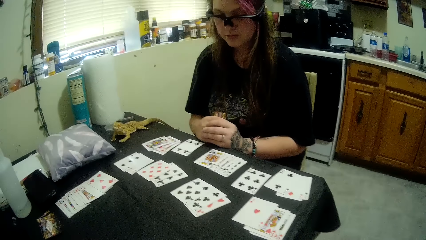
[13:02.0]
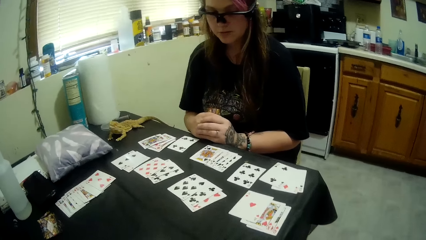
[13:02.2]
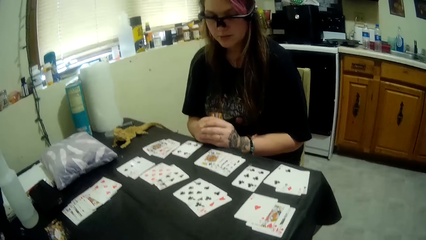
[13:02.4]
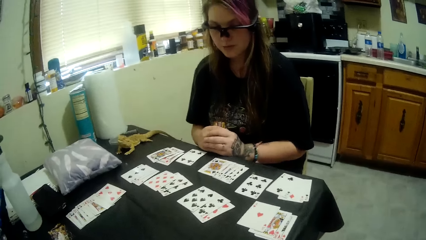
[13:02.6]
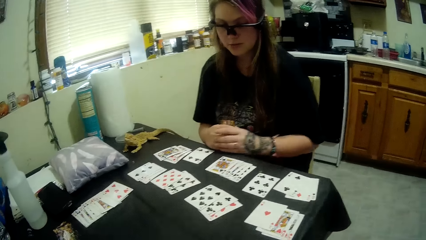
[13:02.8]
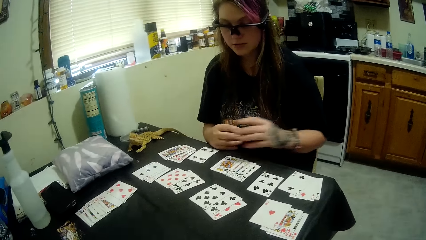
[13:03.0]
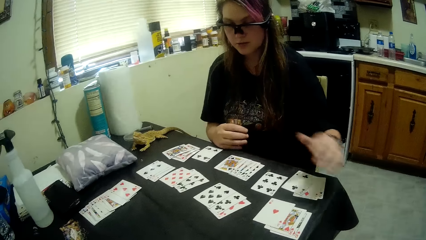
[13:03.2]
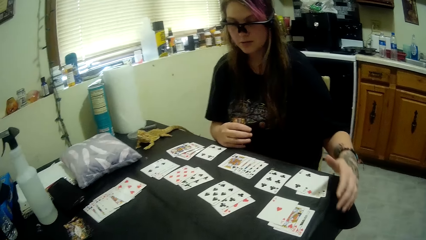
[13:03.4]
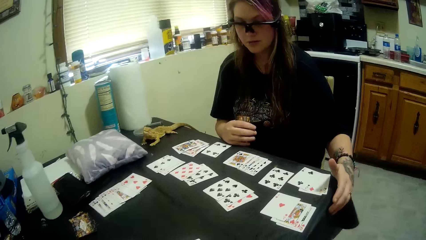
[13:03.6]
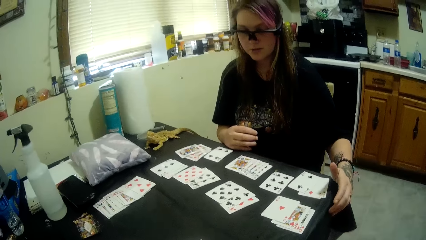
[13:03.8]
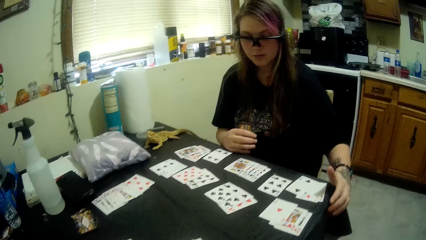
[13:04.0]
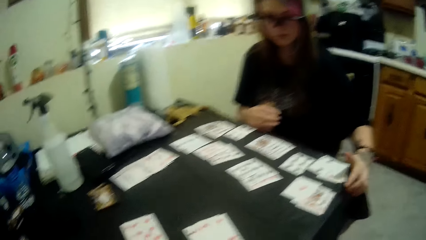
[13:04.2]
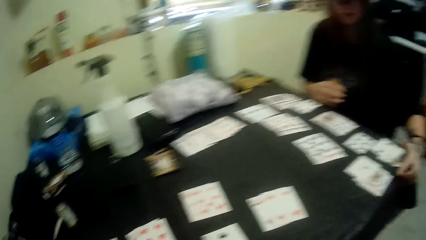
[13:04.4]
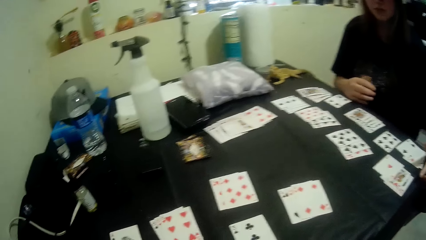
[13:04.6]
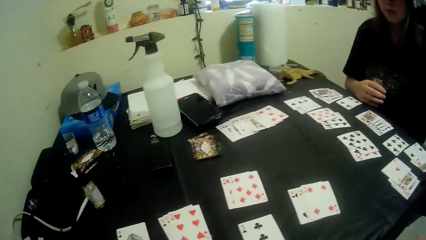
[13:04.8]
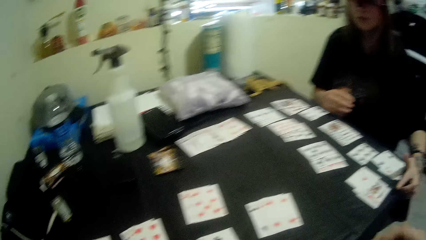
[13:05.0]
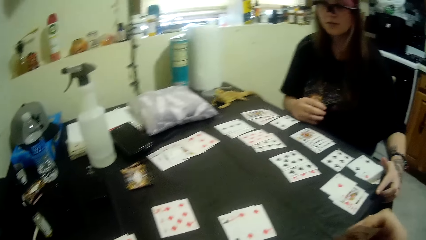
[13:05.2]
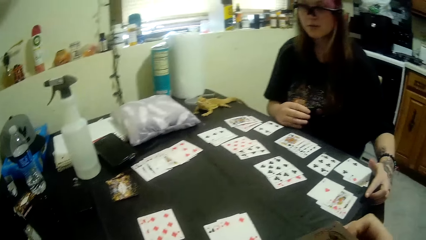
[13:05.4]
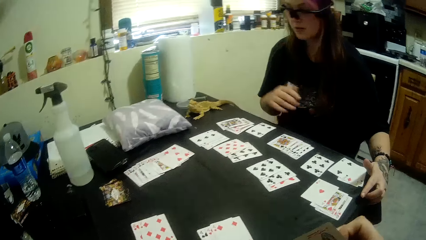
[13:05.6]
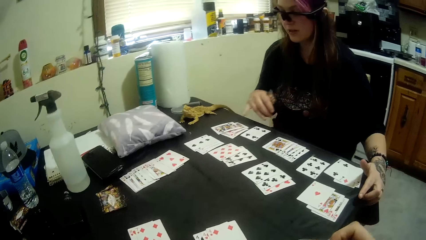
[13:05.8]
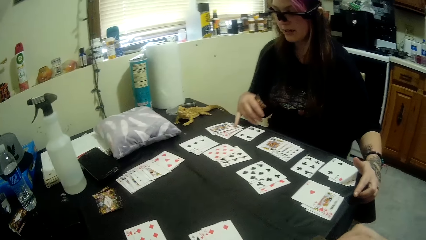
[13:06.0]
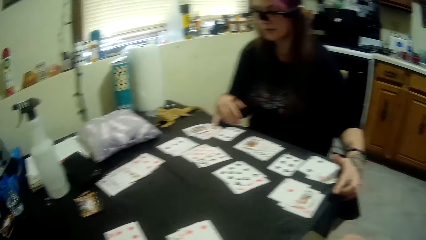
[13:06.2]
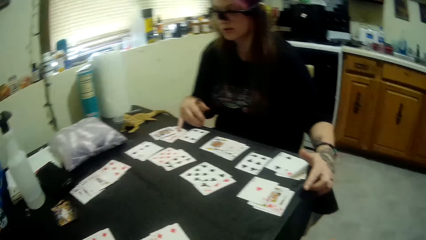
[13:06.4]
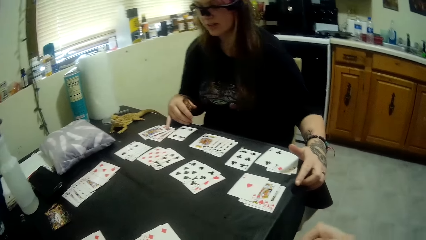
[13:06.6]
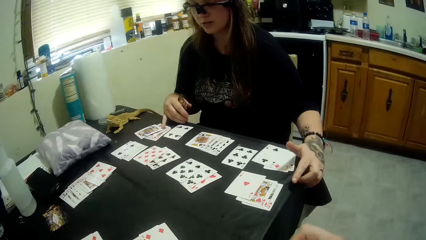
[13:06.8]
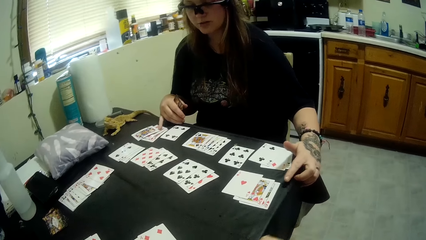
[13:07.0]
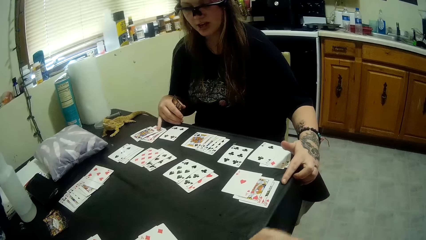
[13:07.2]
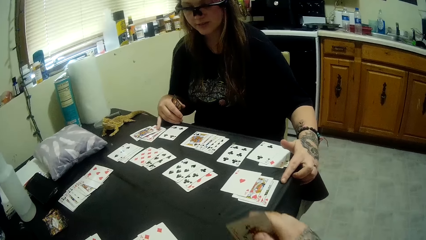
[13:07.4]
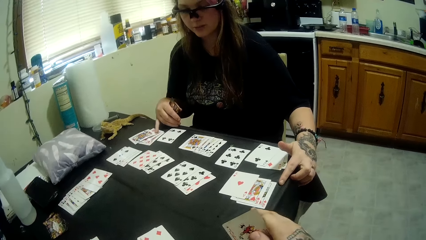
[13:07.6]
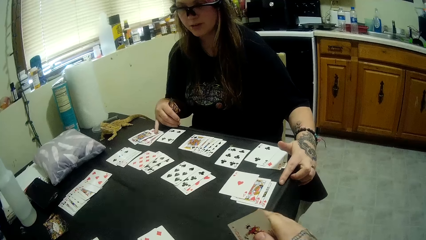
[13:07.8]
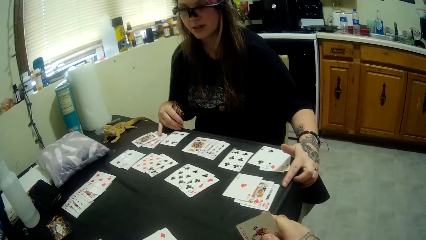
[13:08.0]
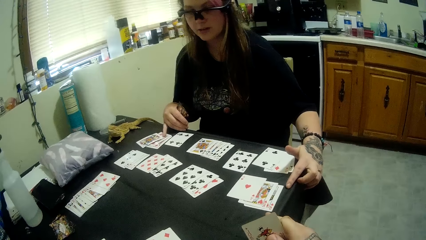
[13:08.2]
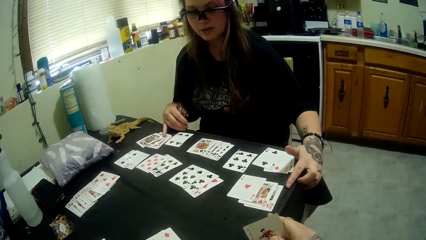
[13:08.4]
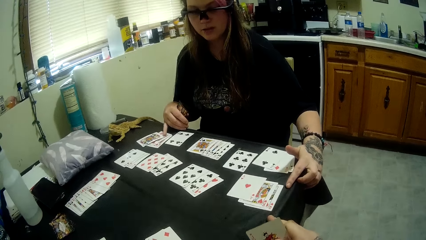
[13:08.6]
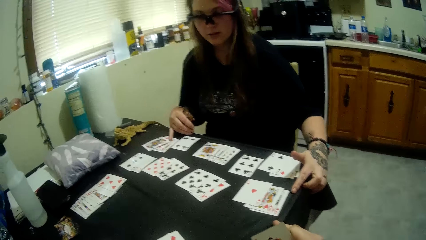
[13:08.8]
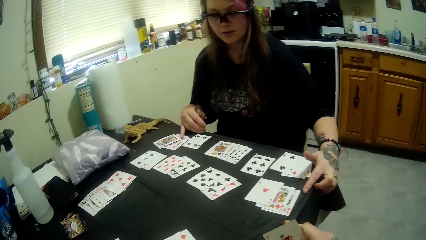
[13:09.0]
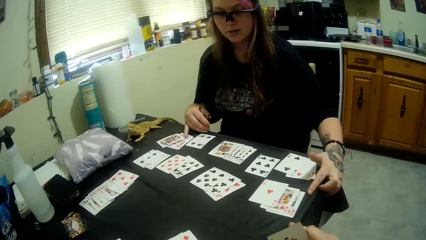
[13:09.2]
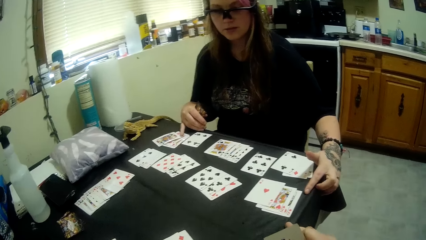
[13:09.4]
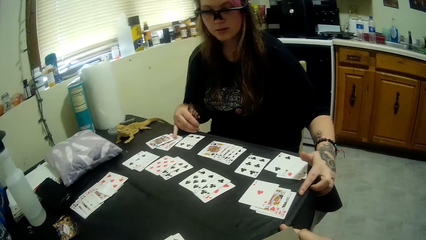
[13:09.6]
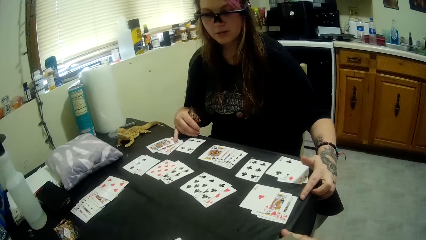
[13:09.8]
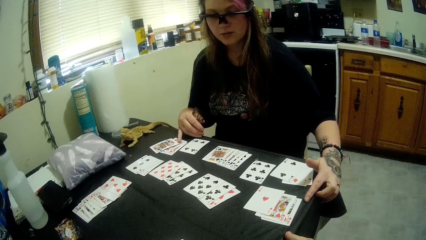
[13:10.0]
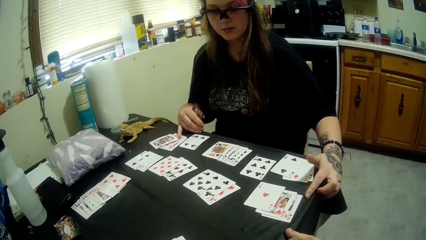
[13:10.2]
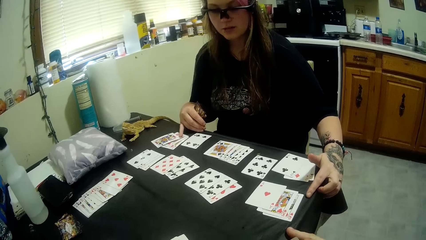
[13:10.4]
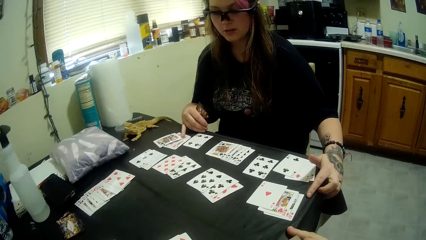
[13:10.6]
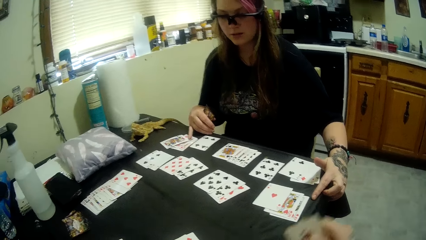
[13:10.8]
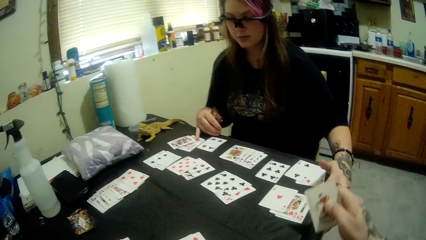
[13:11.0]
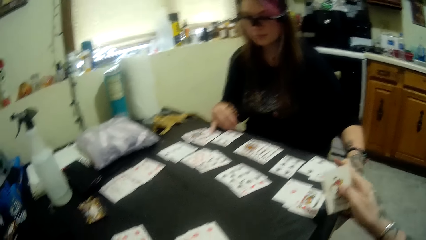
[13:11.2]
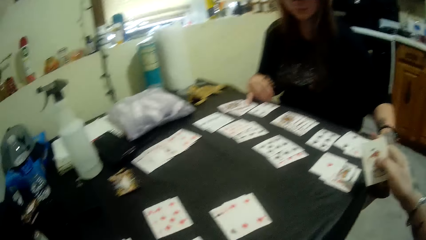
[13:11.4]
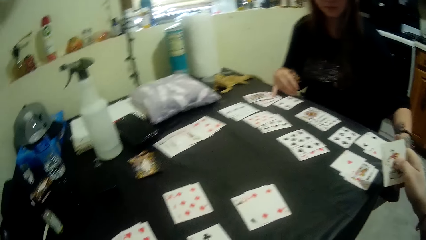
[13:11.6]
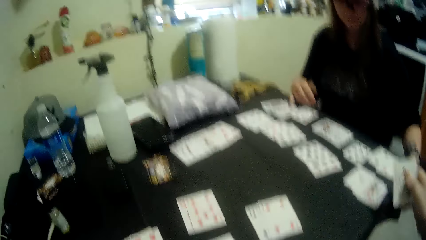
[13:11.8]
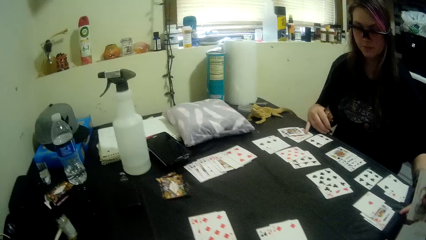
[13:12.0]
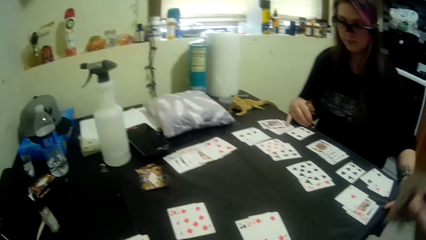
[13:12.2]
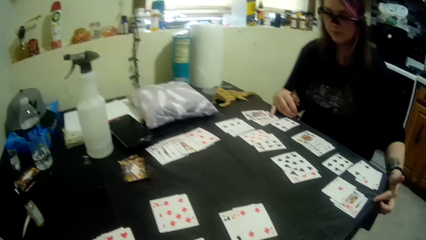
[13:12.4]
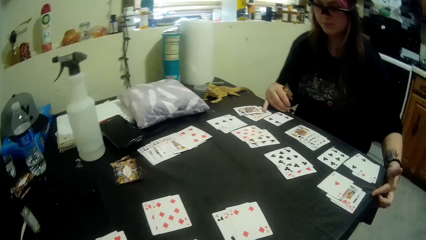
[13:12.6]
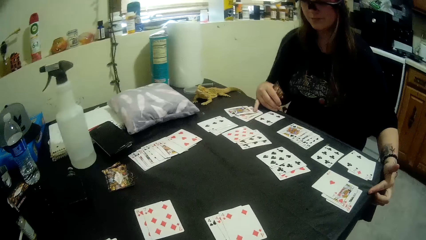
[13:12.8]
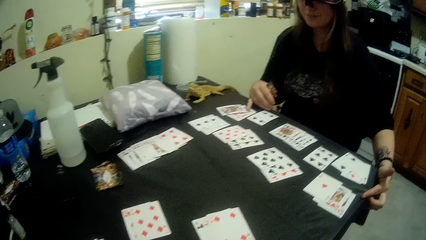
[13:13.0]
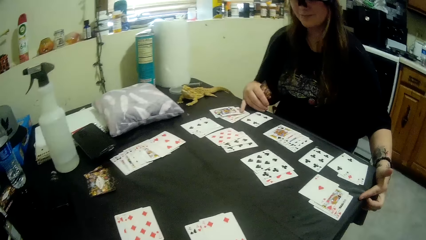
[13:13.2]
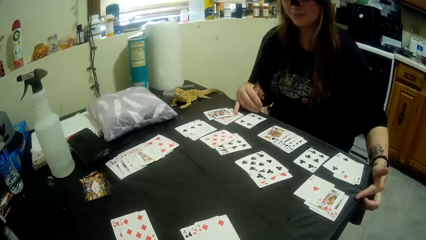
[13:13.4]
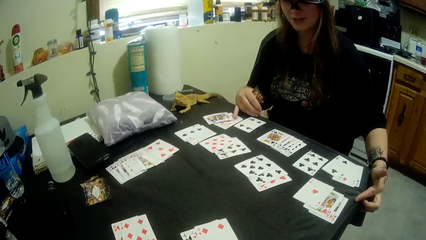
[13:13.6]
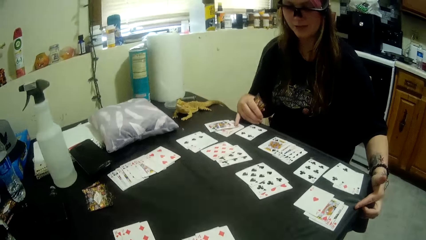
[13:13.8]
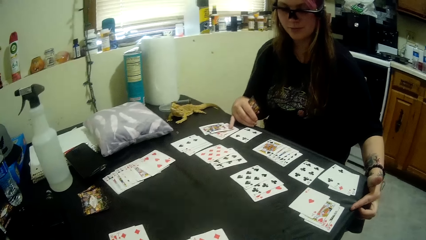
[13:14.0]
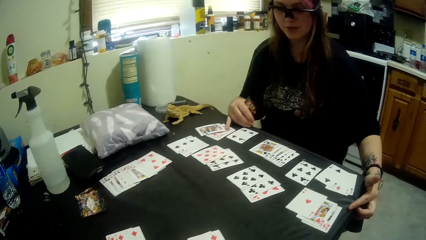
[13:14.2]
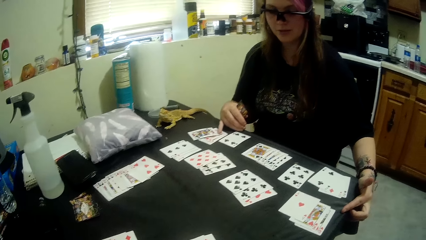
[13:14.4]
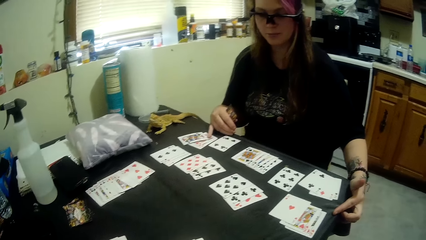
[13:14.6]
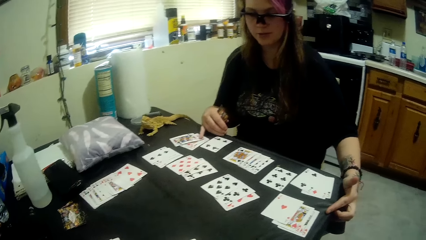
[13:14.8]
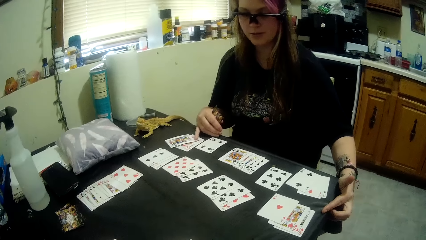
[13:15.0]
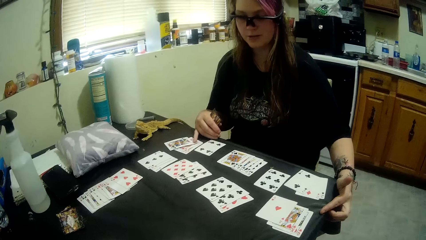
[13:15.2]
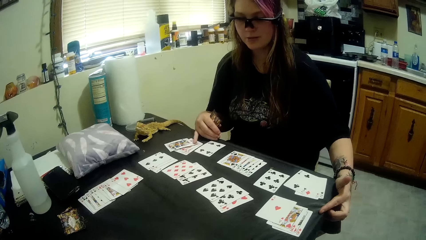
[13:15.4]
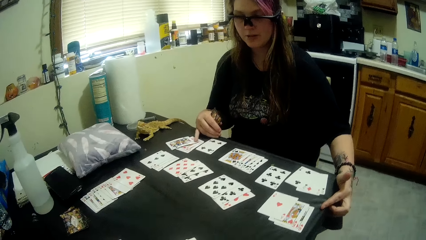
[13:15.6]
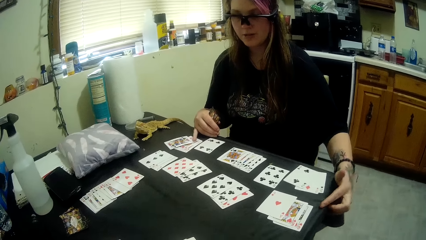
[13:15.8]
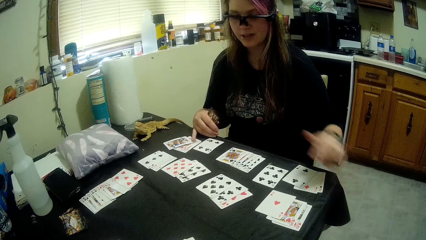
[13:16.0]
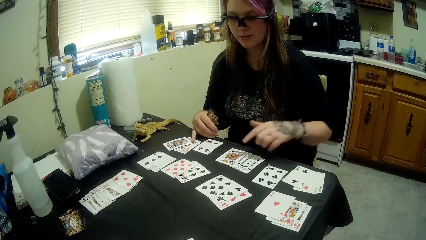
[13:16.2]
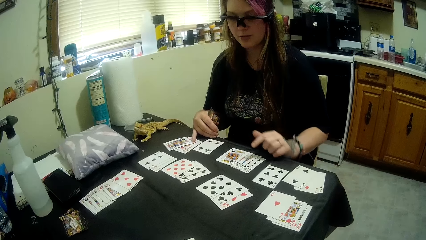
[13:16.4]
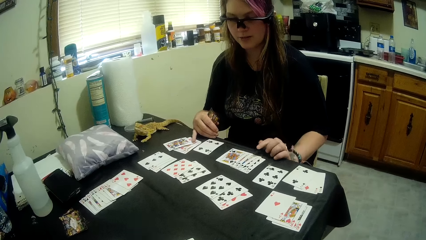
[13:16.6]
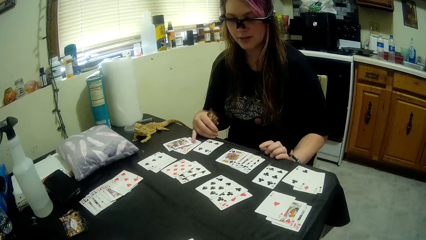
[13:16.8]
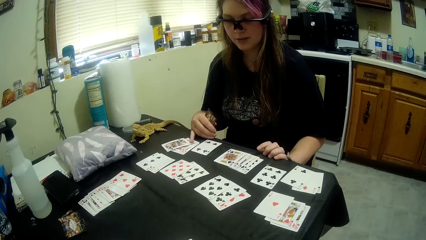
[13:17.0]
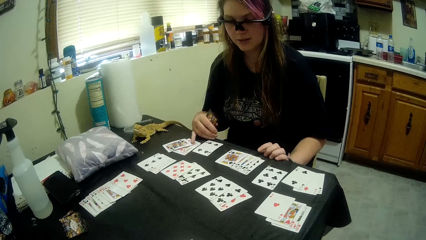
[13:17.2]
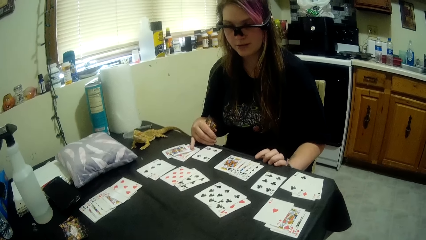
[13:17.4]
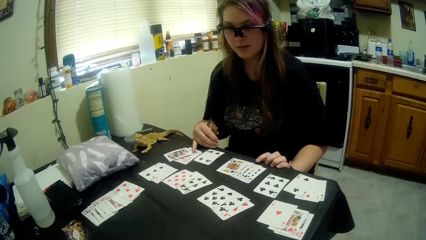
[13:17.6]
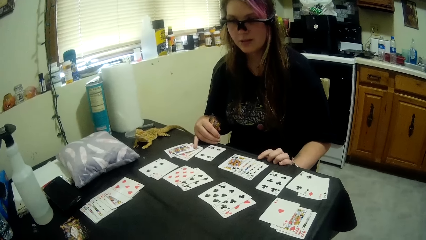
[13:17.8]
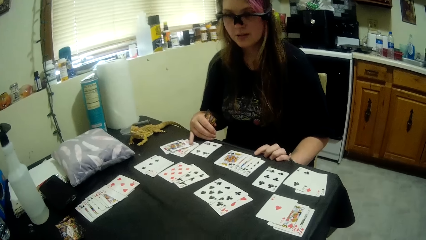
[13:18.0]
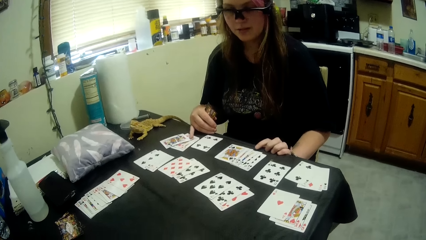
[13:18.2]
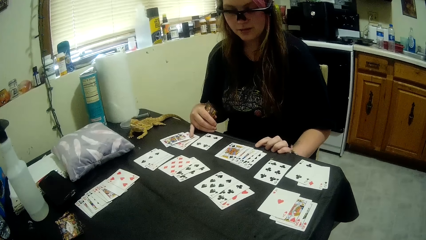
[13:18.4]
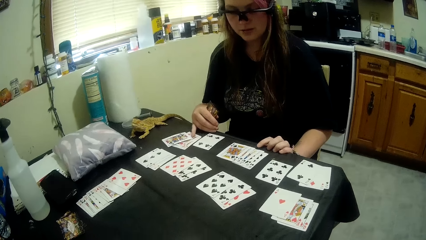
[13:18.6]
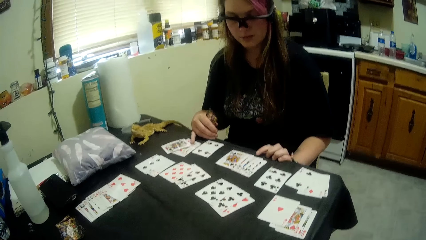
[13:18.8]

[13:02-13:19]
A man puts one hand on the table. The man points on the playing cards with the right hand.
